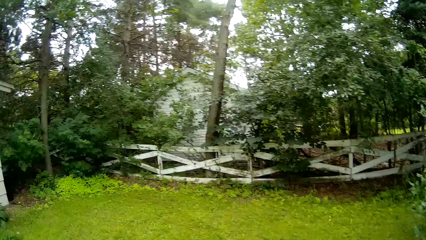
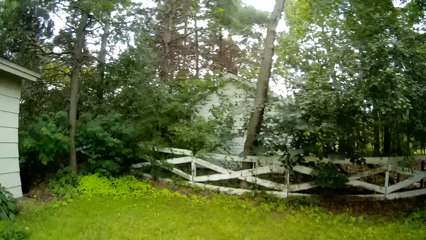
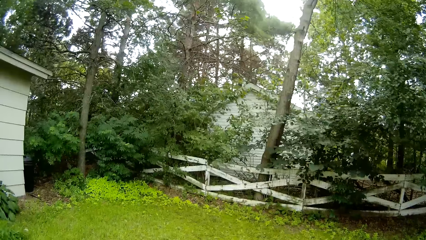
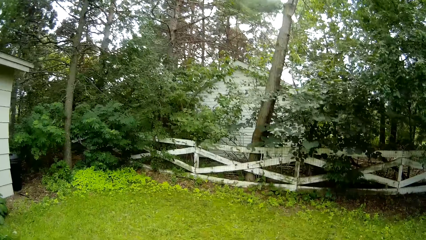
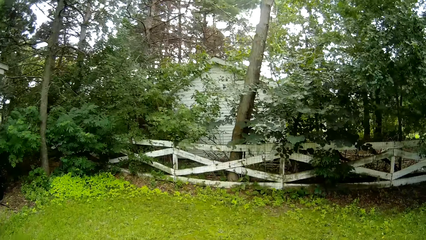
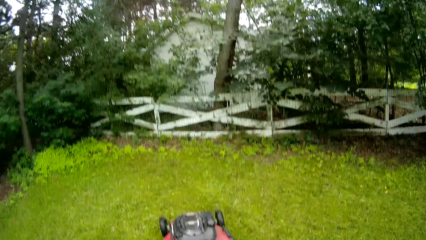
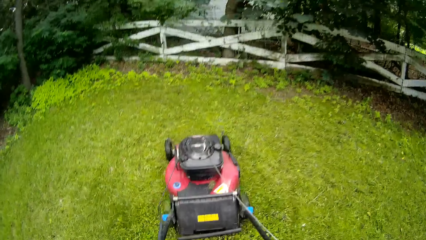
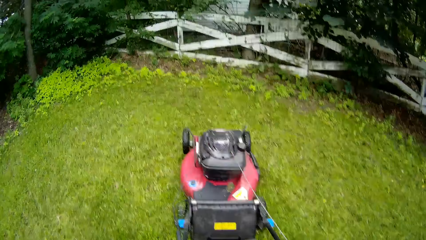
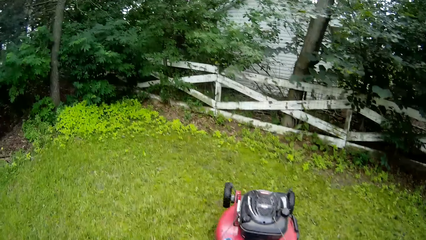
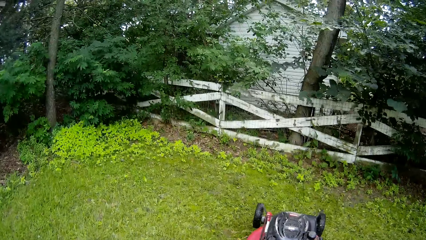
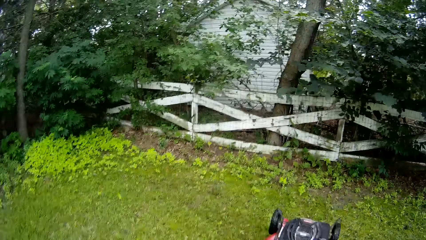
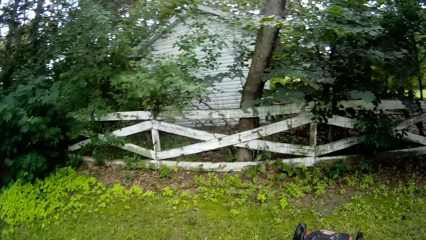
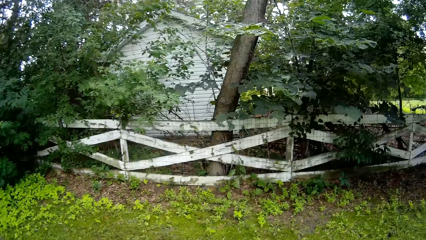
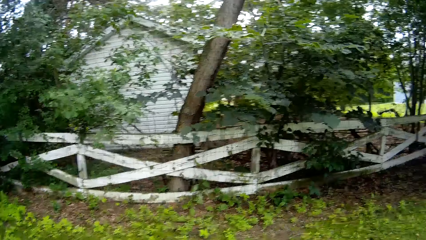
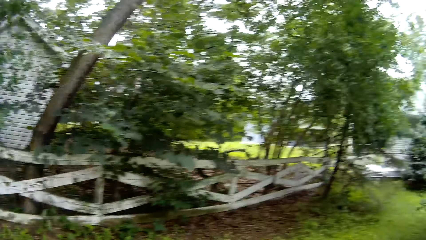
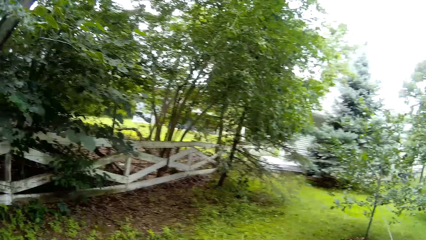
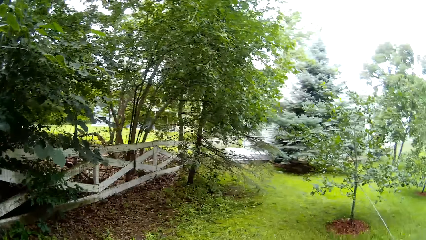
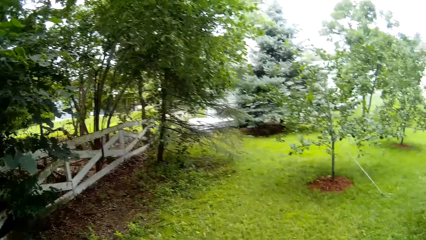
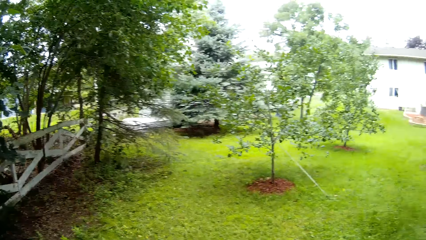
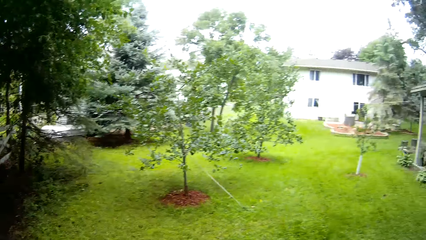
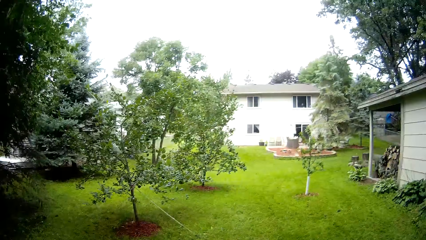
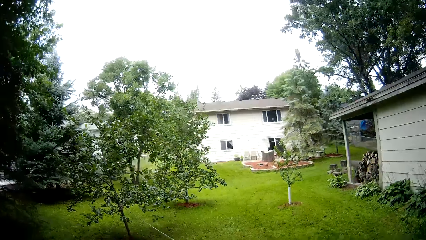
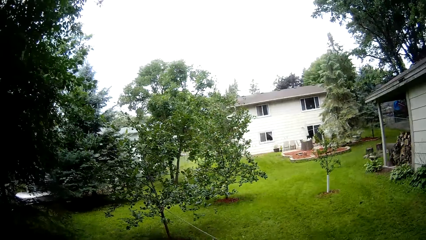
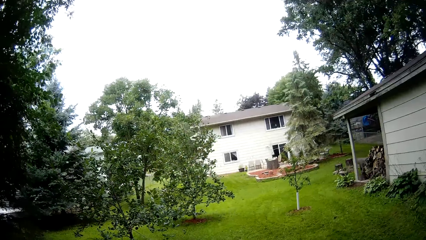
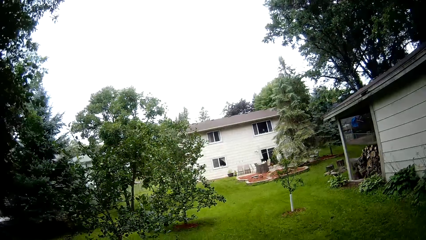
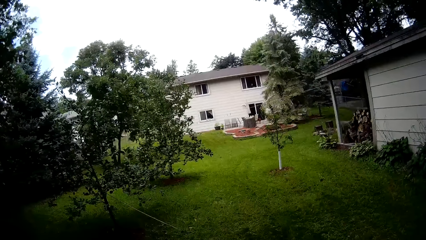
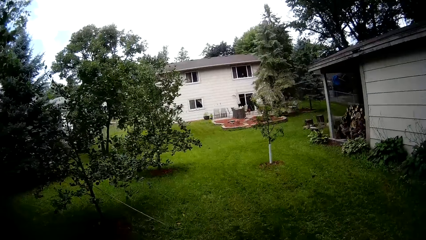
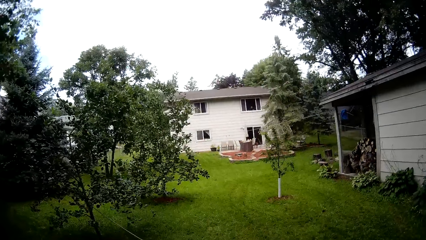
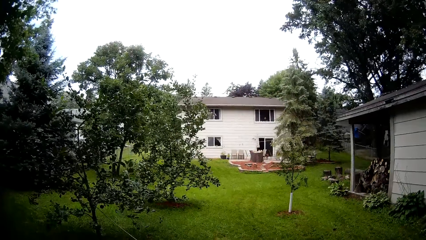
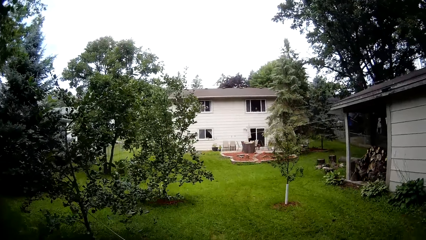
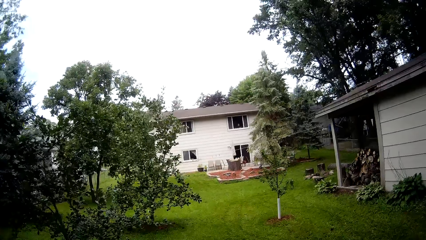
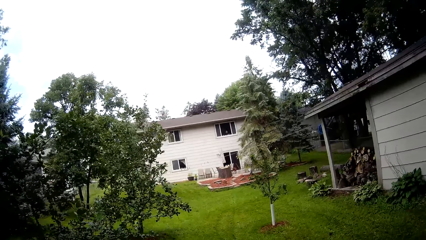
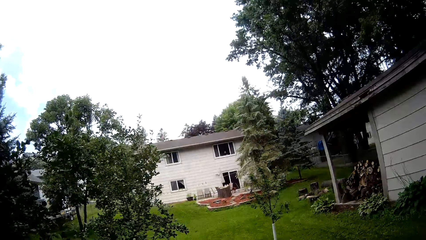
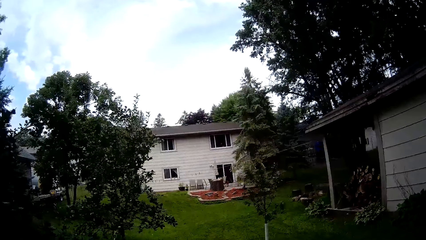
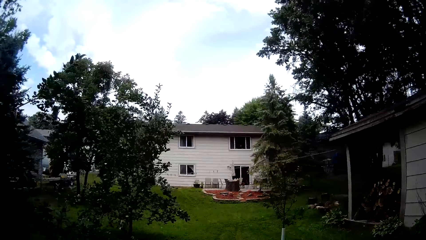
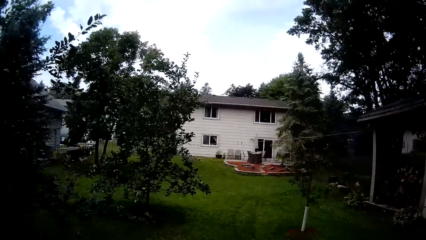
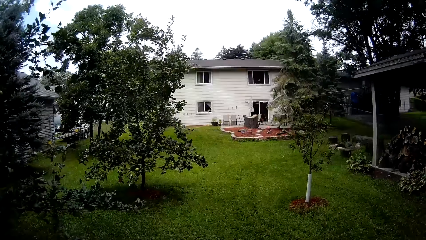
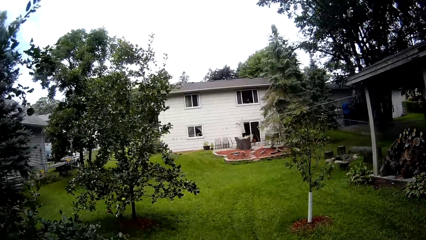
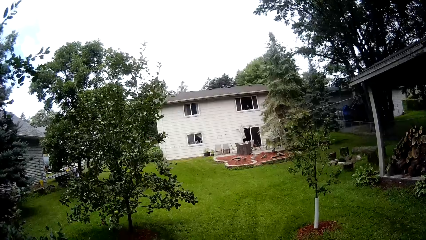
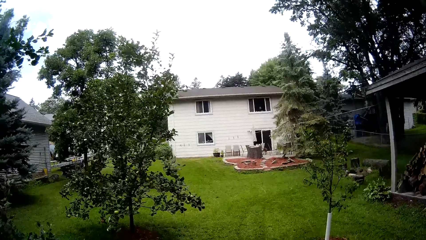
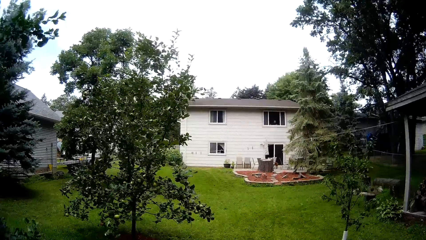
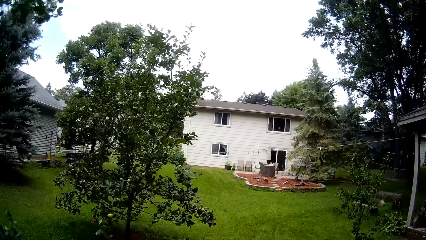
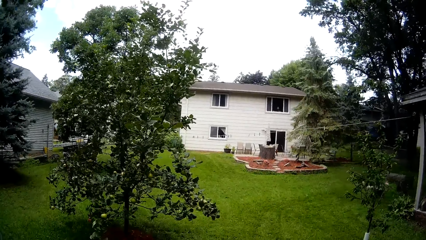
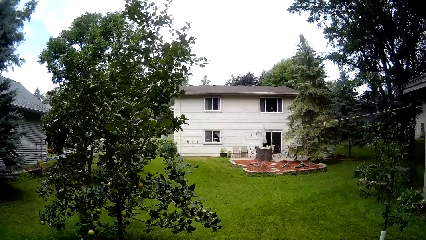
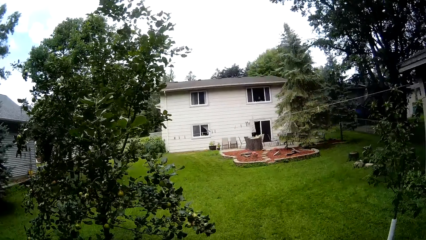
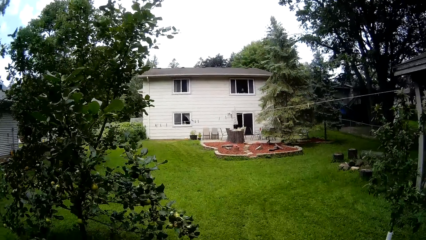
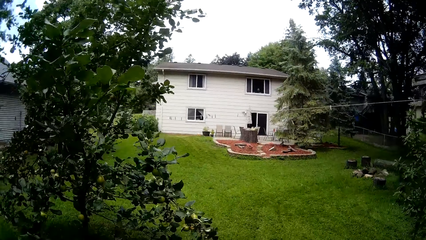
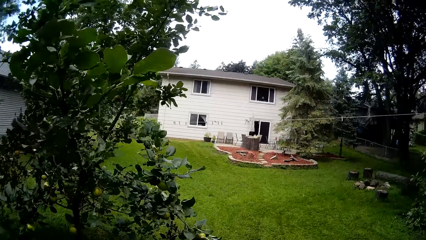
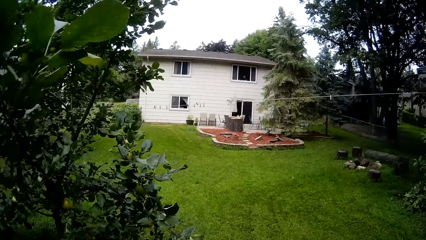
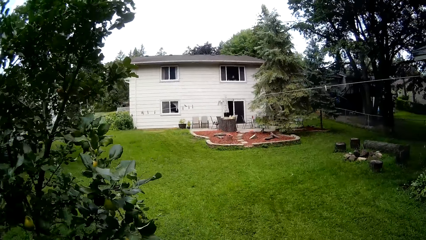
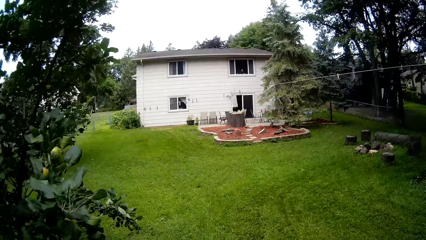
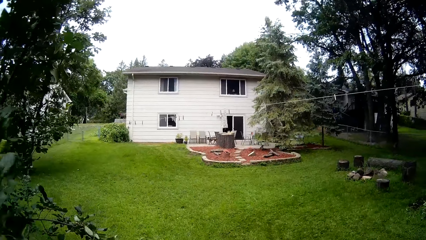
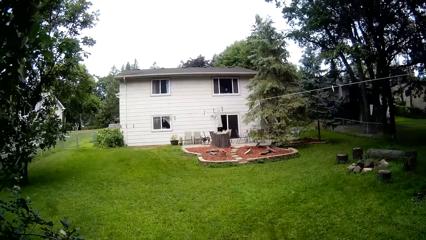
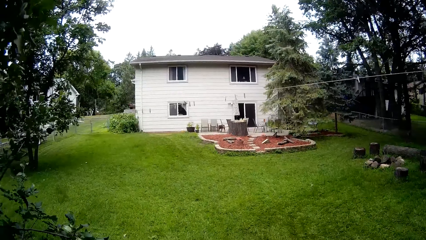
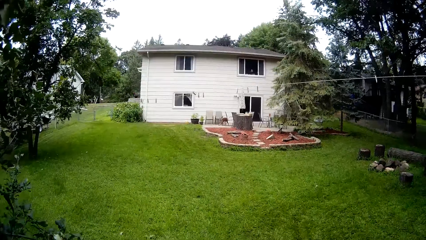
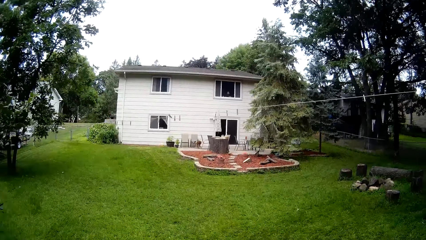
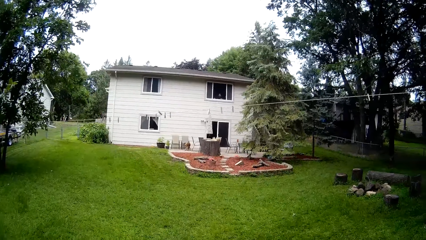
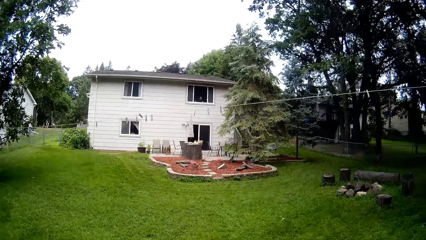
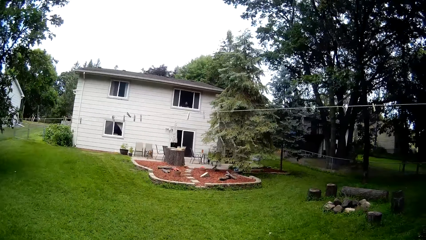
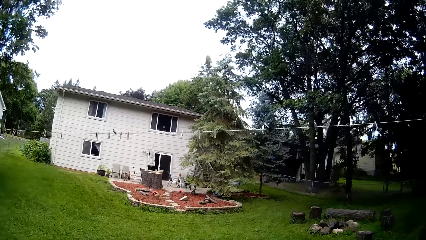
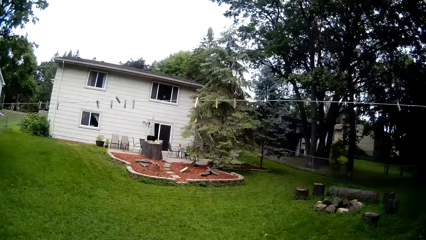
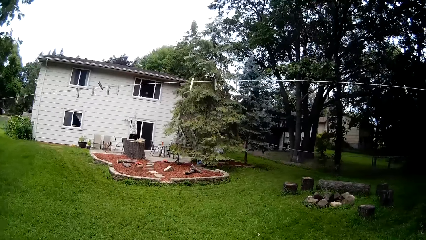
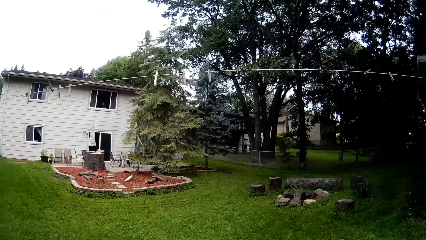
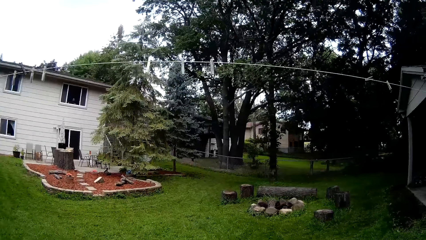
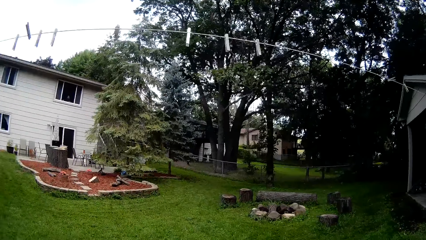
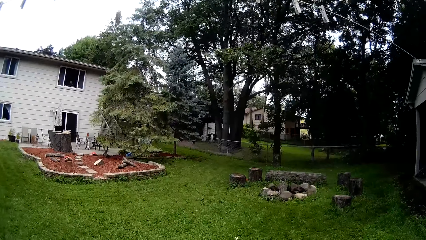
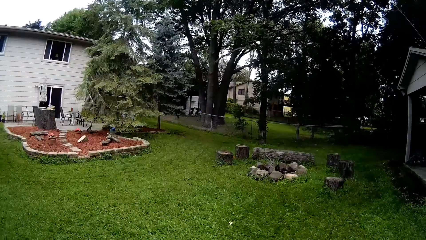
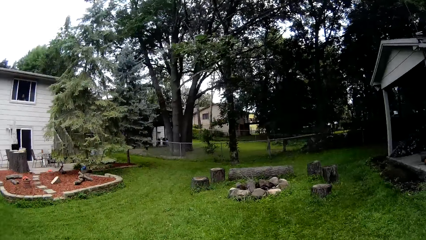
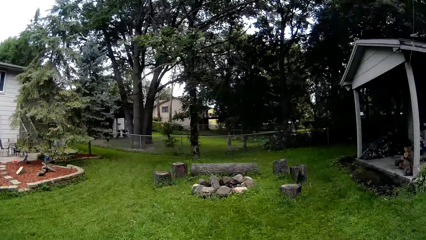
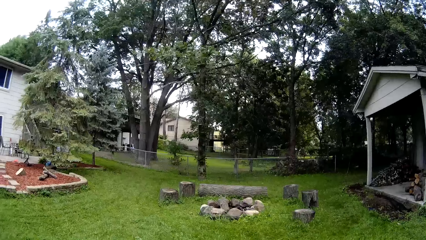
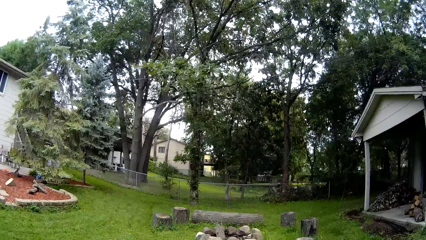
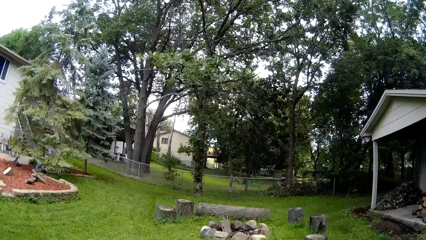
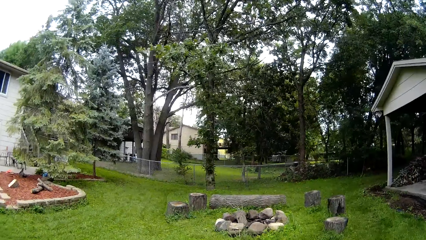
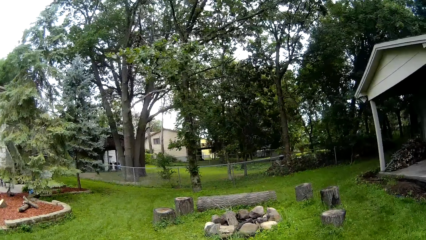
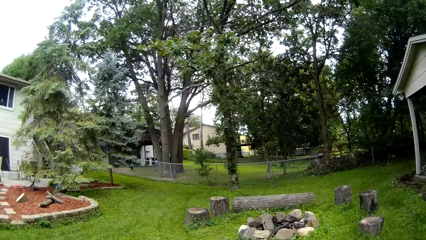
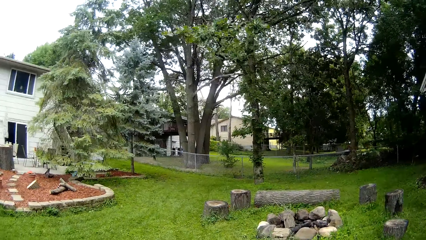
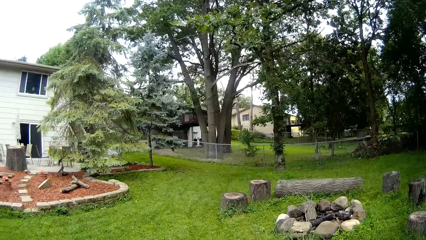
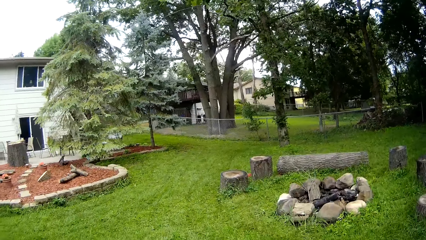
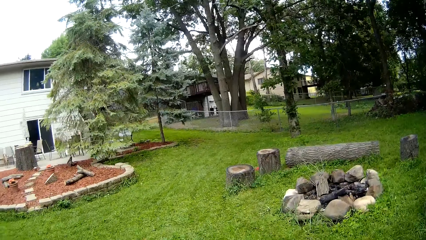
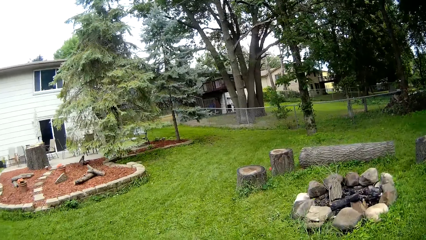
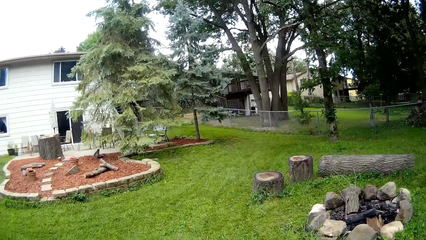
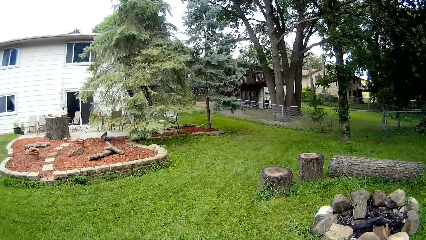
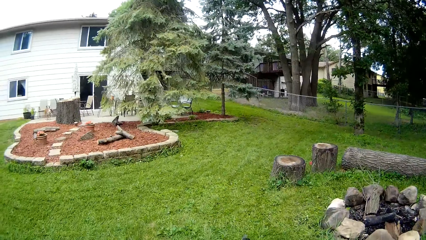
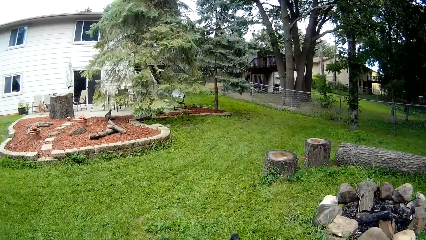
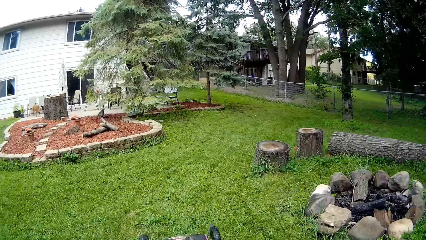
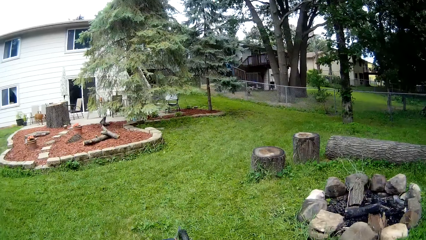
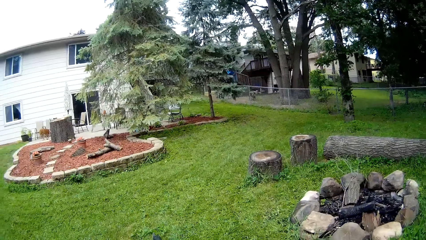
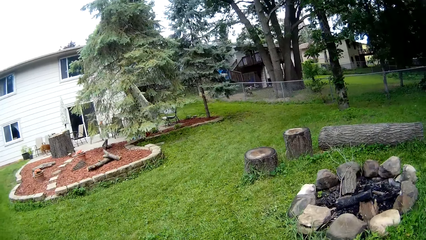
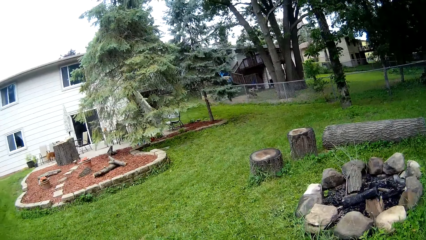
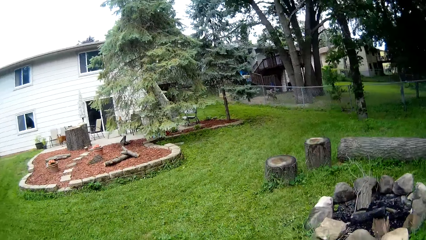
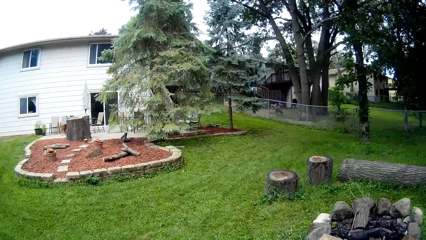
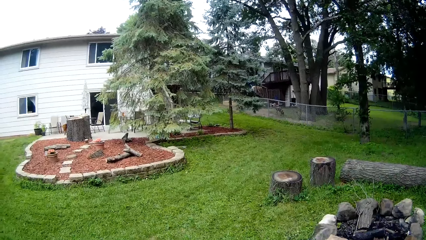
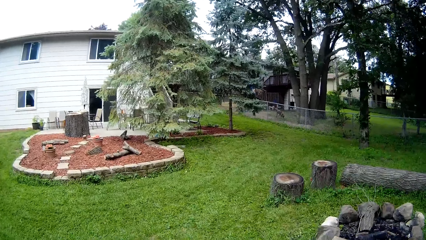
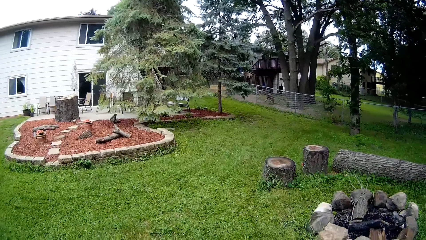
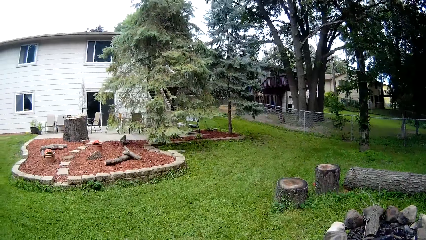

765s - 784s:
The camera wearer mows the lawn with a lawnmower. They mow the lawn with the lawnmower again.
